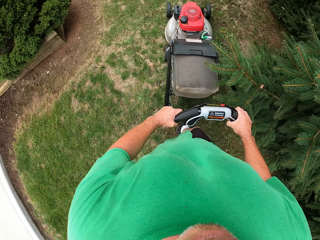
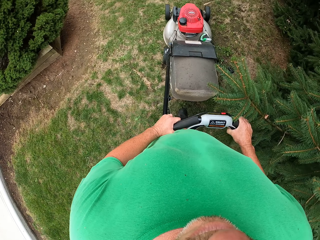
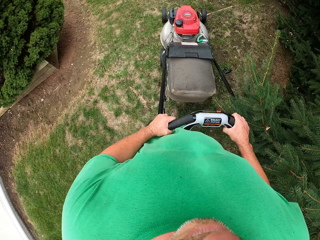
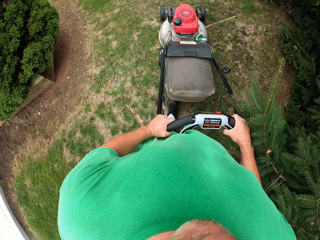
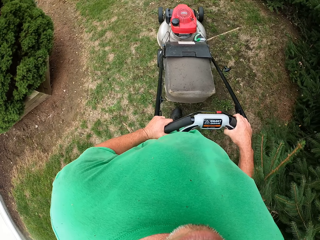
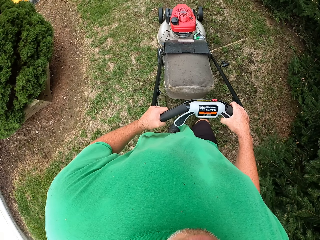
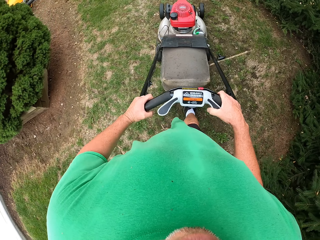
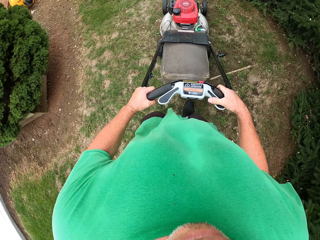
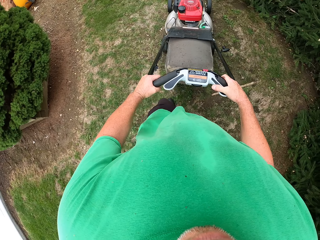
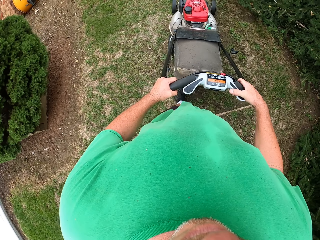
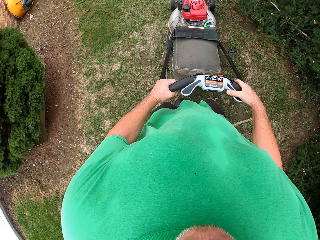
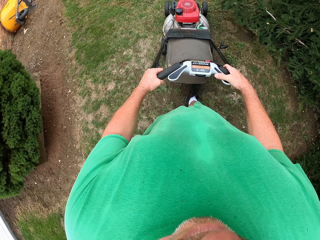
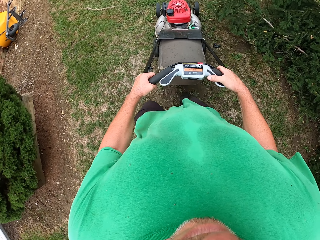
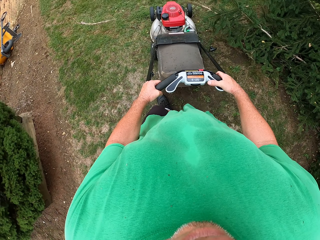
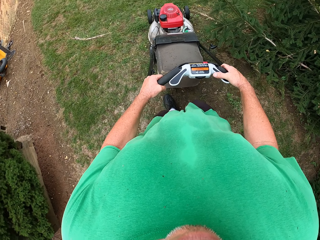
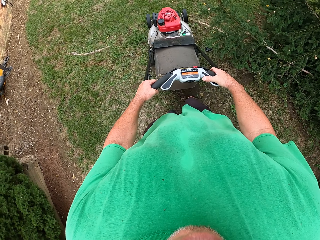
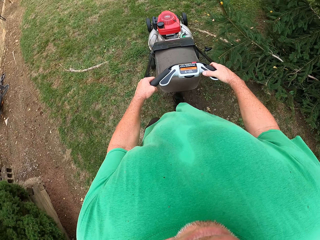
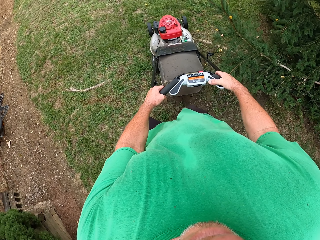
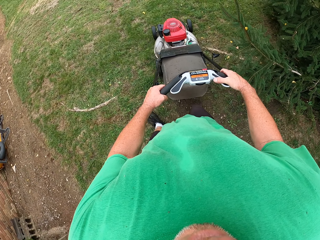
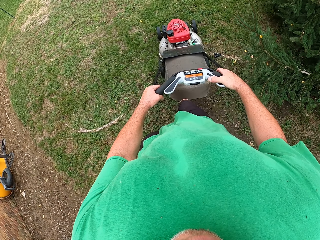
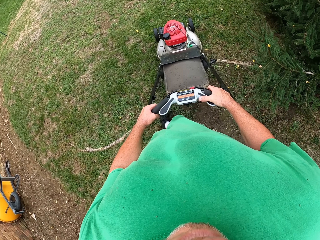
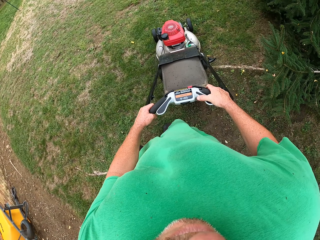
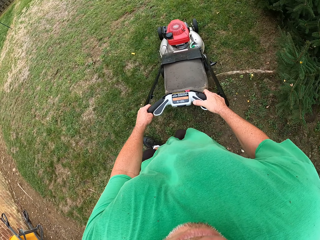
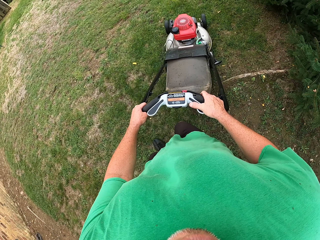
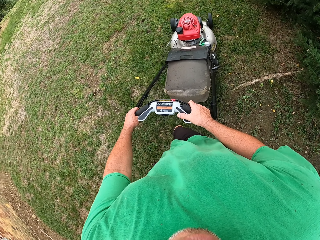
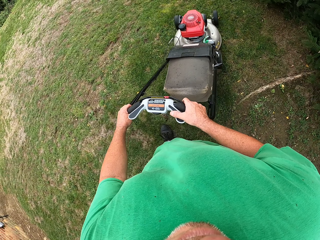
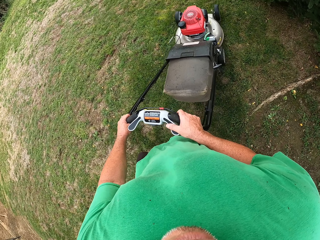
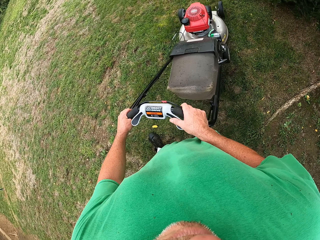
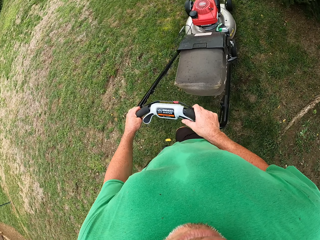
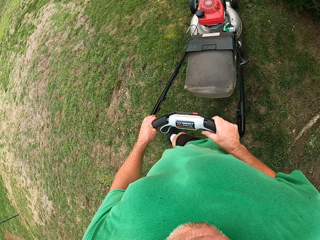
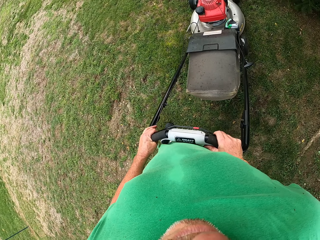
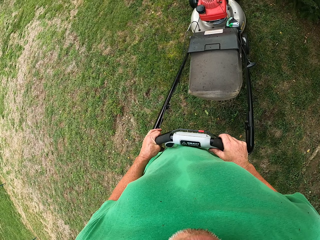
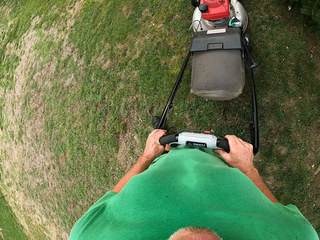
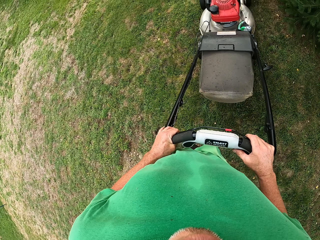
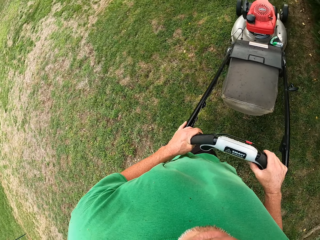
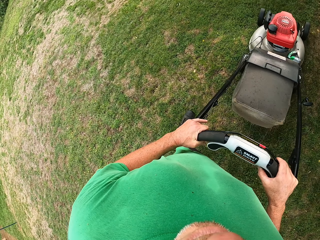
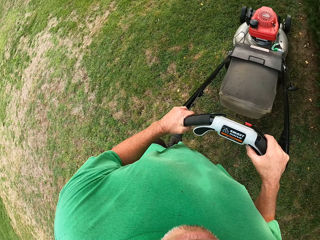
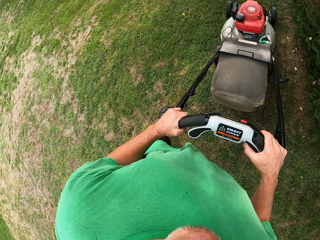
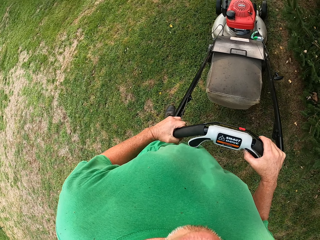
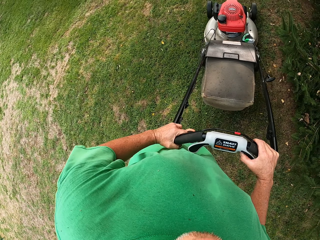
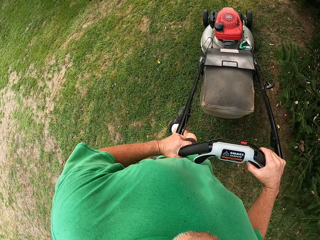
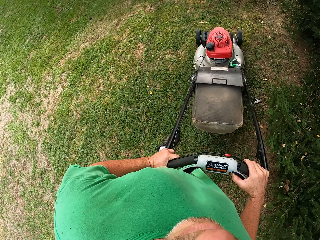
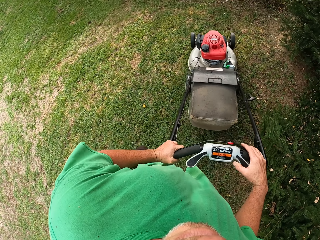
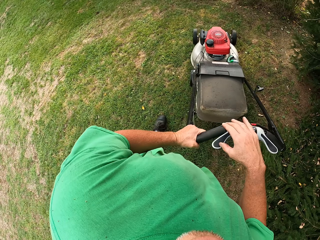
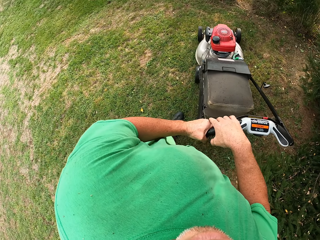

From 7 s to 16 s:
The camera wearer cuts the grass with a lawn mower machine.

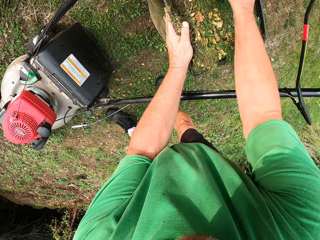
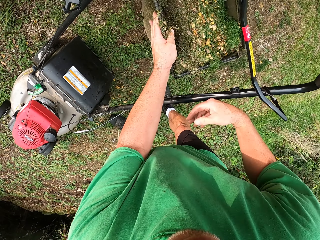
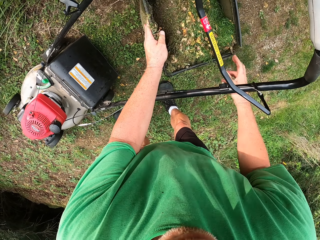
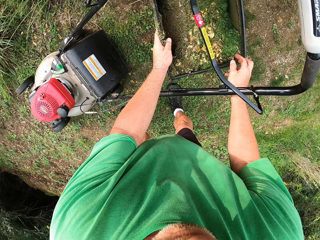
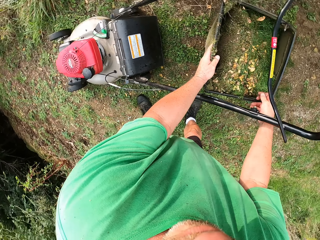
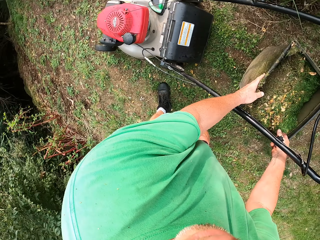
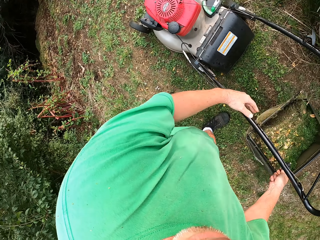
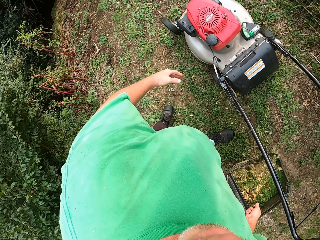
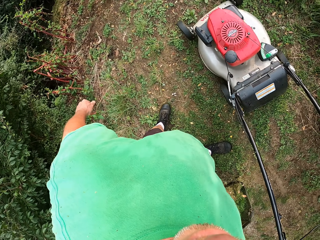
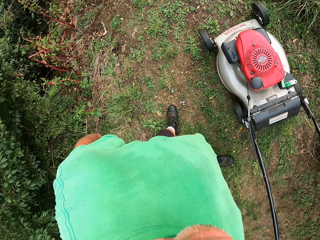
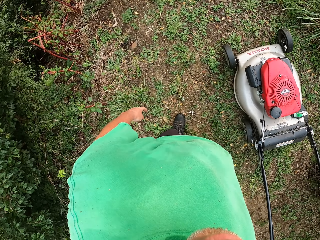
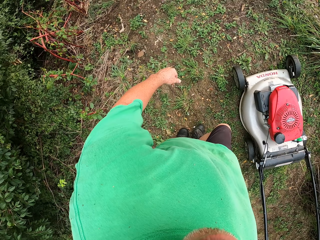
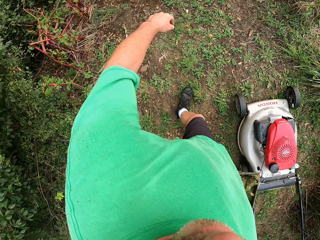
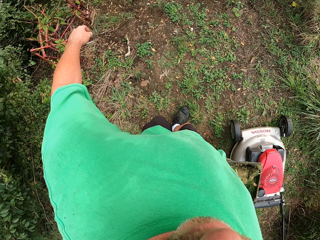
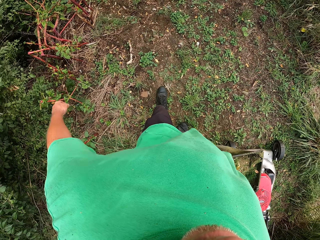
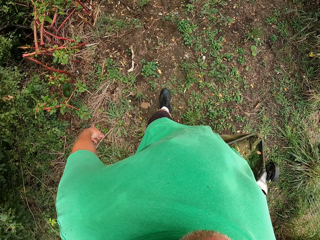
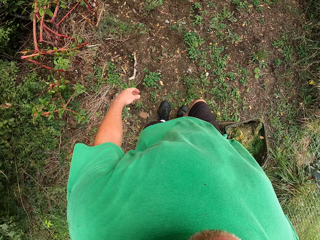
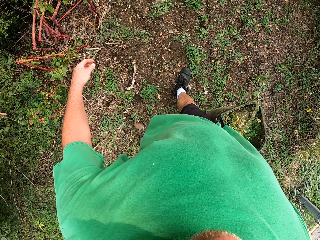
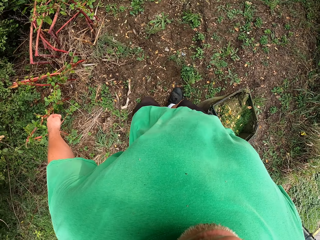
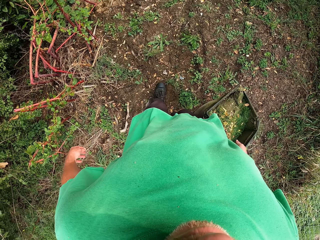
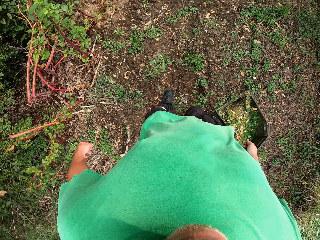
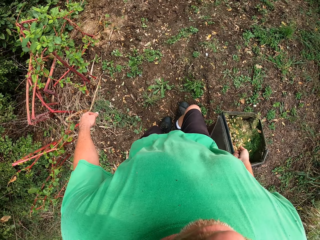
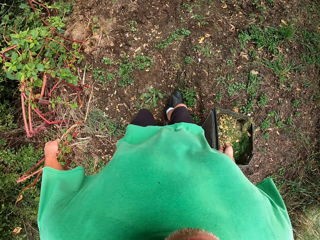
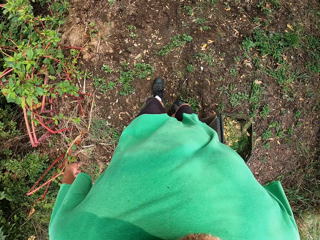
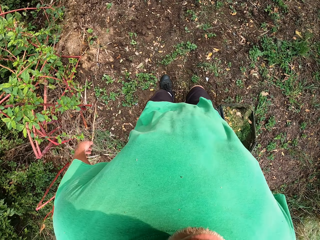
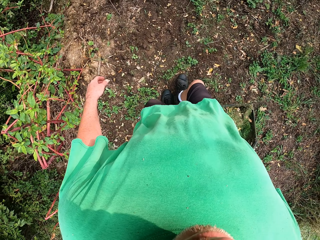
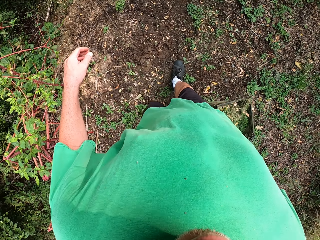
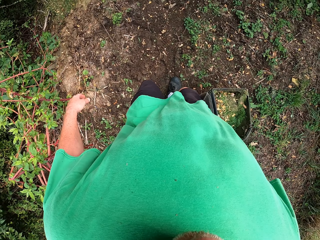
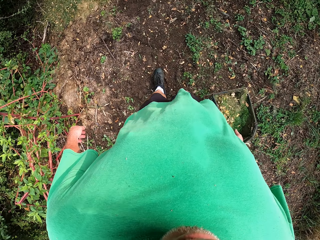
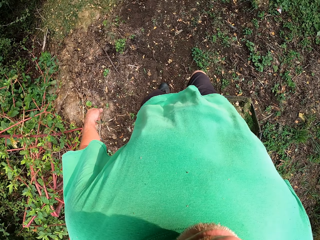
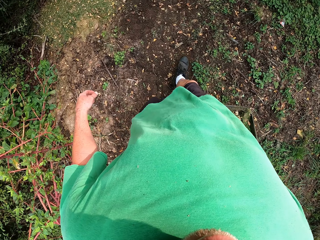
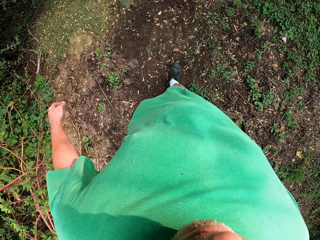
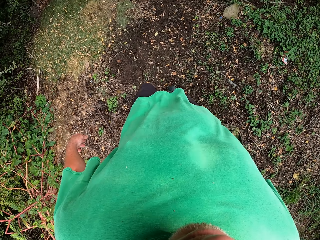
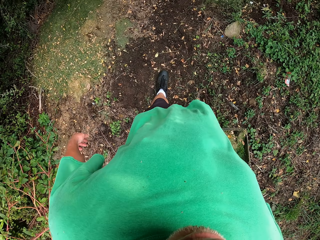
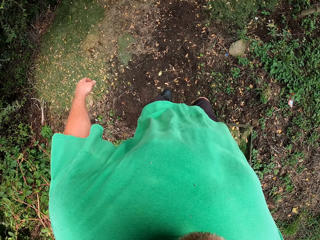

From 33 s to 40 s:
The camera wearer holds the grass catcher. They remove the hand from the grass catcher. They hold the grass catcher. They remove the hand from the grass catcher. They walk around. They carry the grass catcher bag.

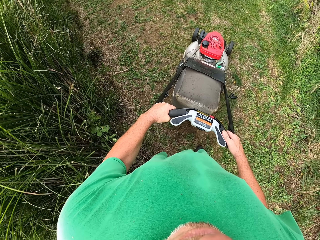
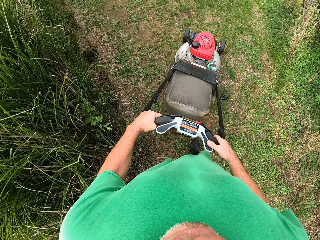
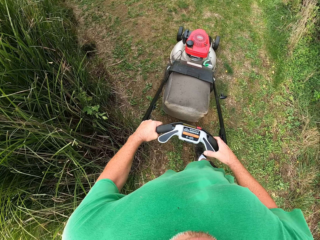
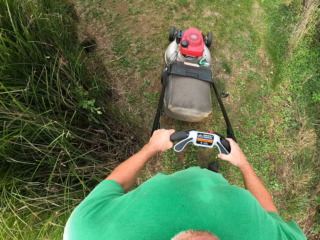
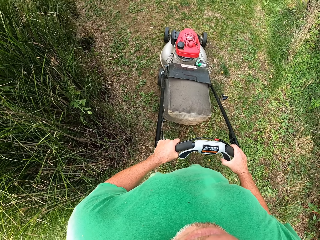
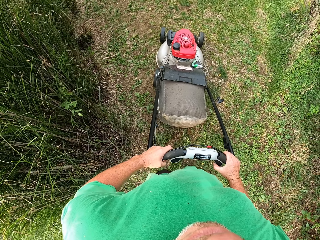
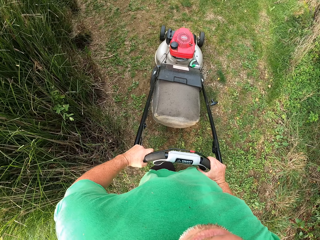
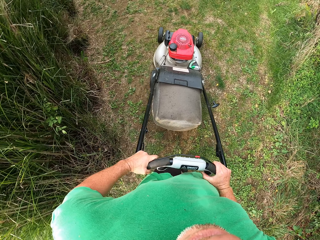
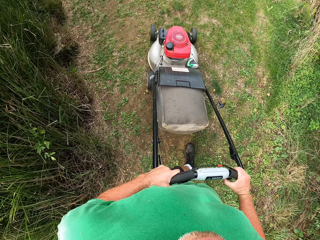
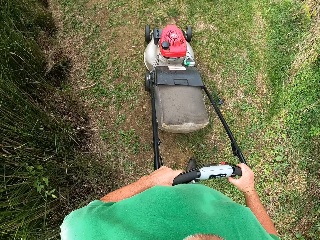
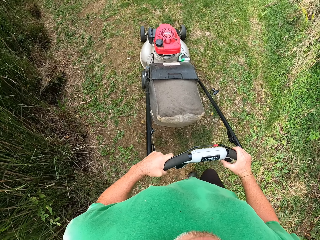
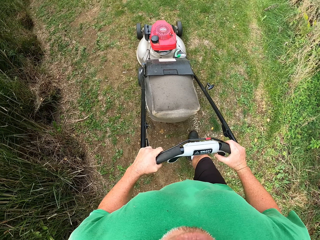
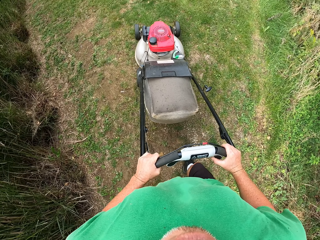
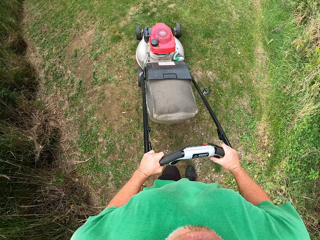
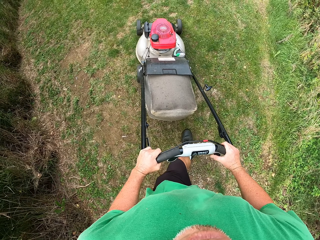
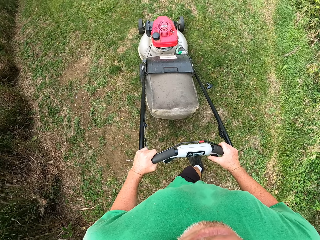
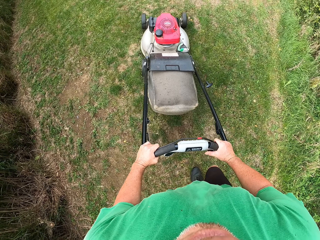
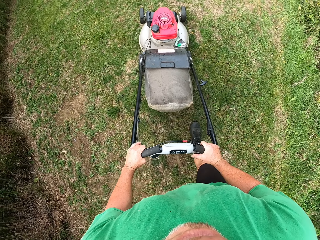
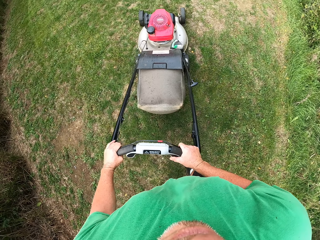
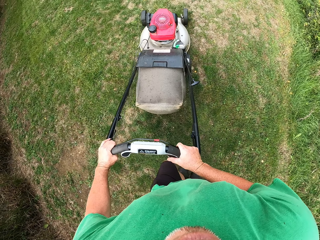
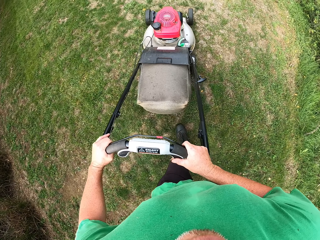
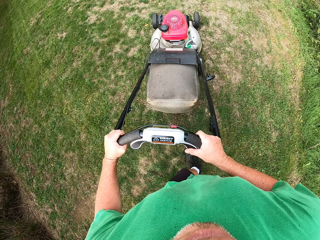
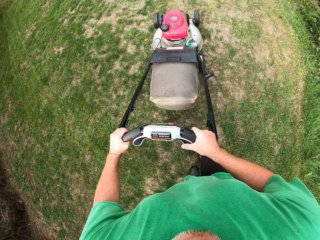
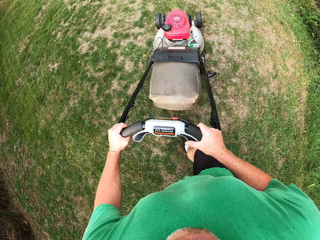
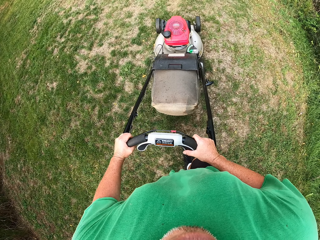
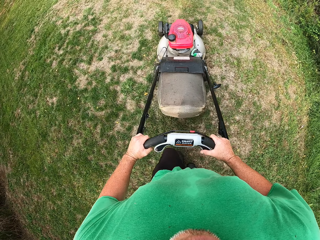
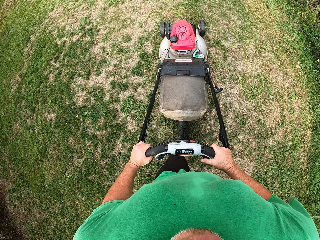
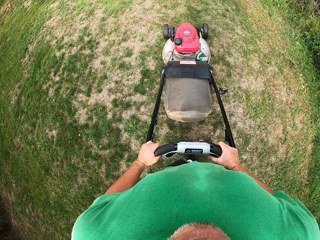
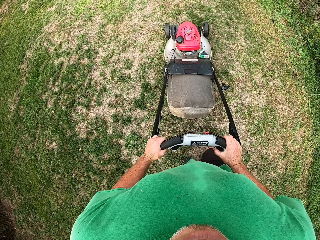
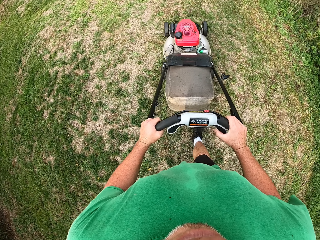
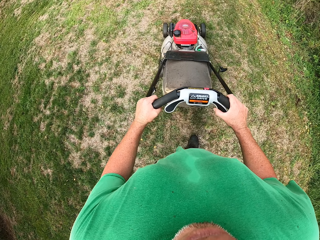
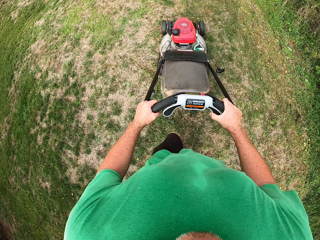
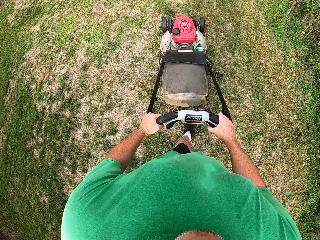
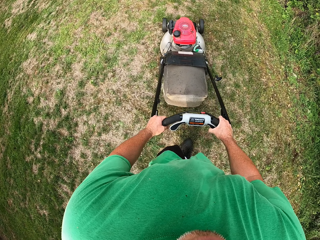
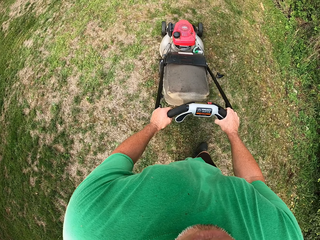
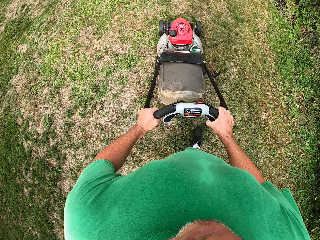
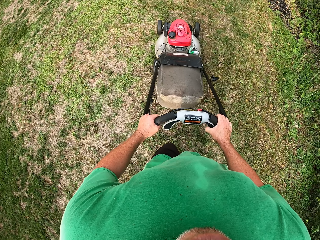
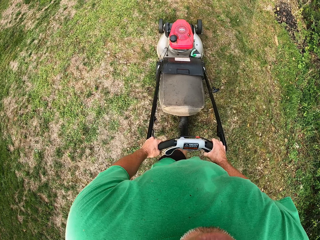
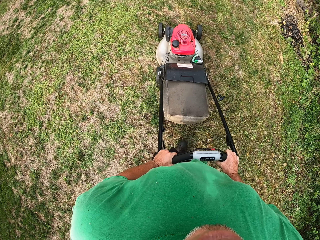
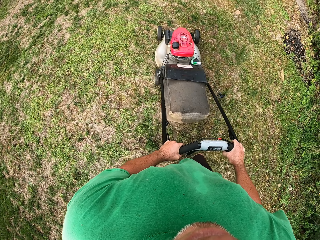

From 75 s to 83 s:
The camera wearer reverses a lawn mower machine on grass. They move the lawn mower machine forward on grass.
